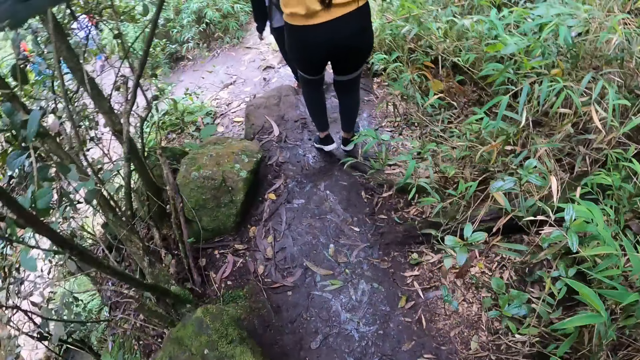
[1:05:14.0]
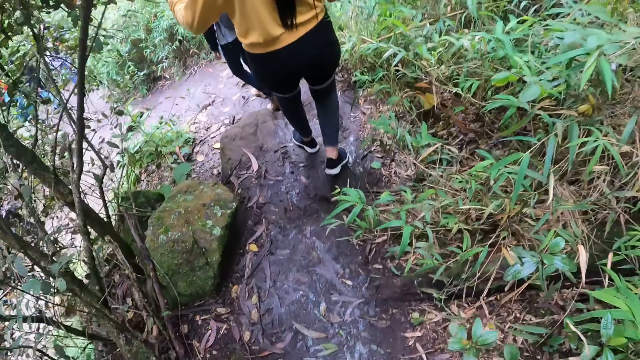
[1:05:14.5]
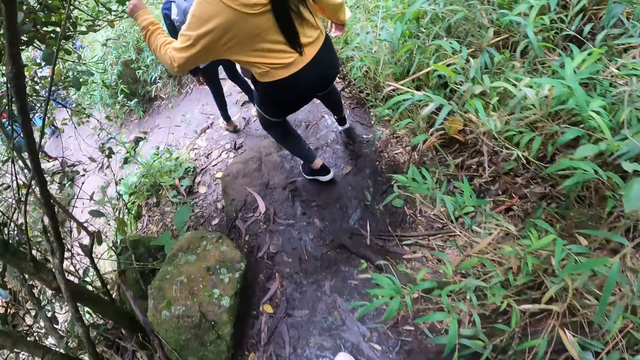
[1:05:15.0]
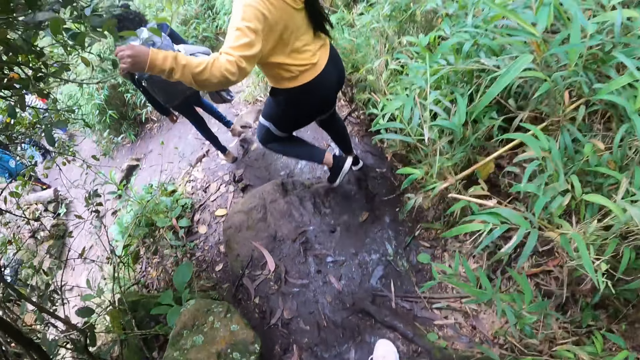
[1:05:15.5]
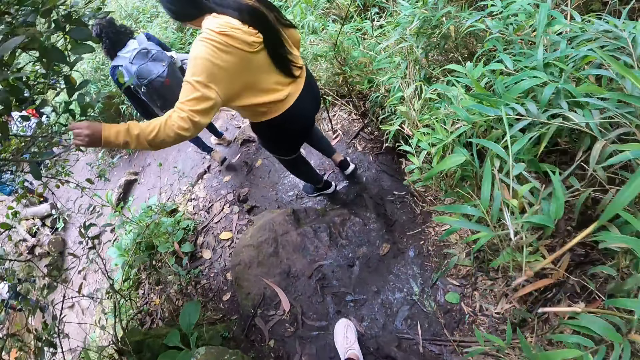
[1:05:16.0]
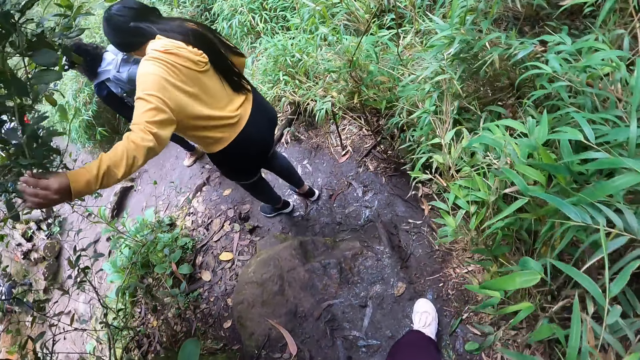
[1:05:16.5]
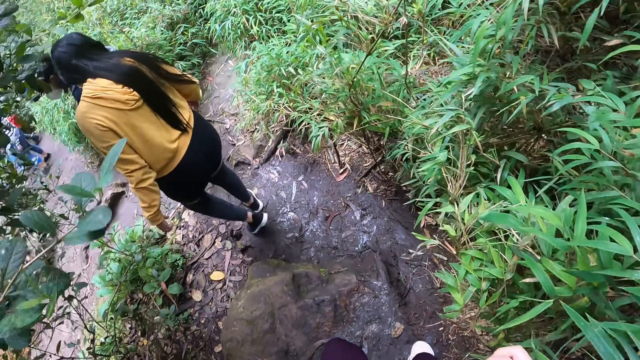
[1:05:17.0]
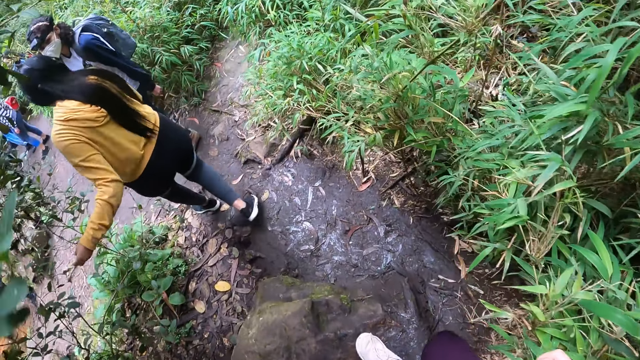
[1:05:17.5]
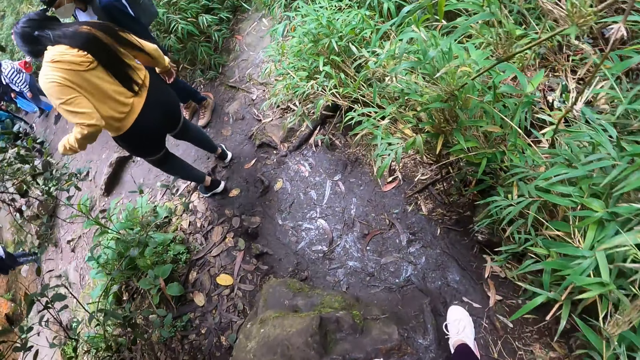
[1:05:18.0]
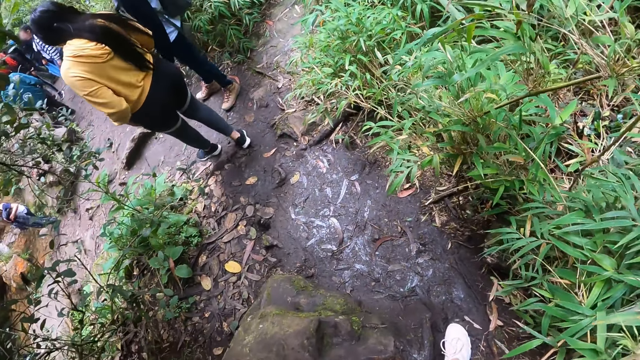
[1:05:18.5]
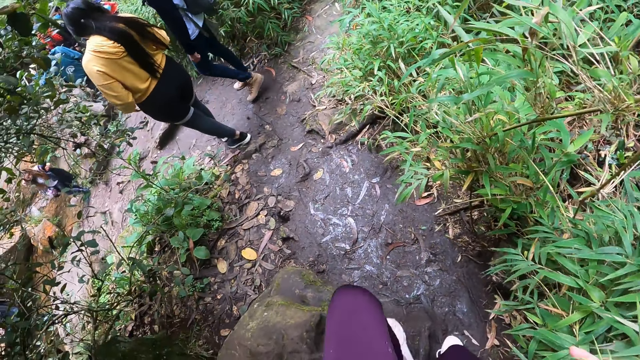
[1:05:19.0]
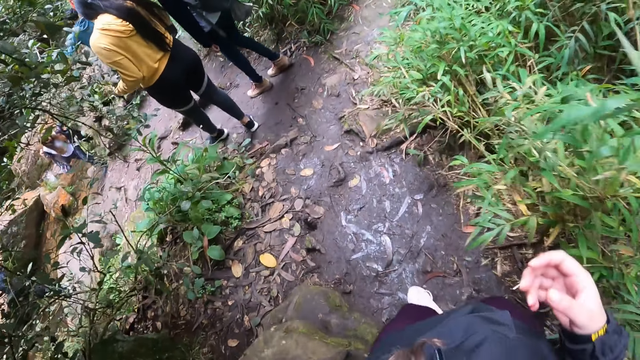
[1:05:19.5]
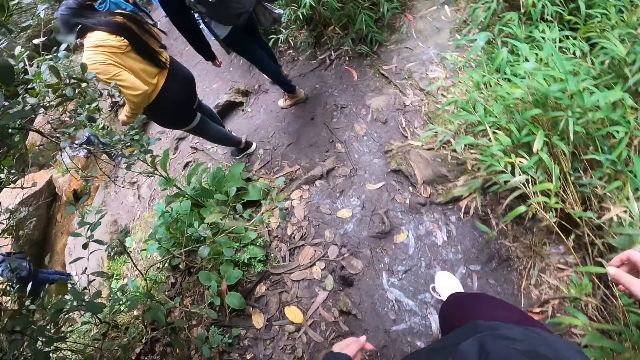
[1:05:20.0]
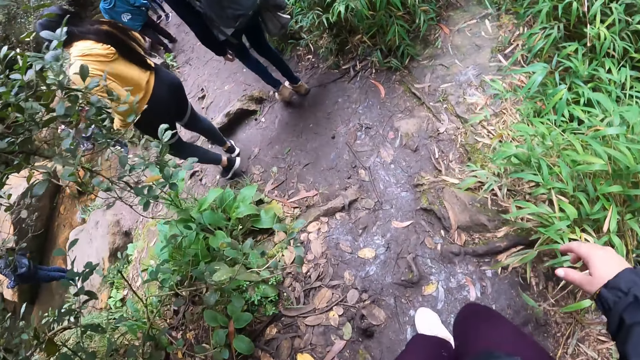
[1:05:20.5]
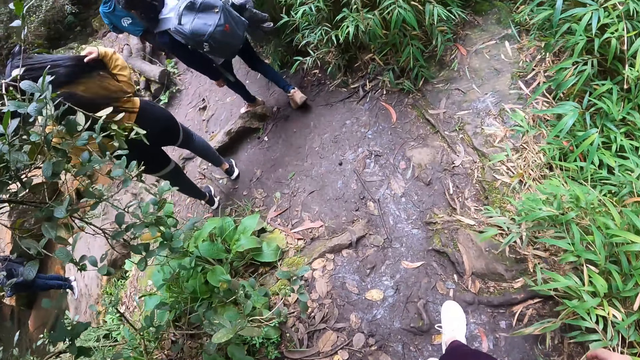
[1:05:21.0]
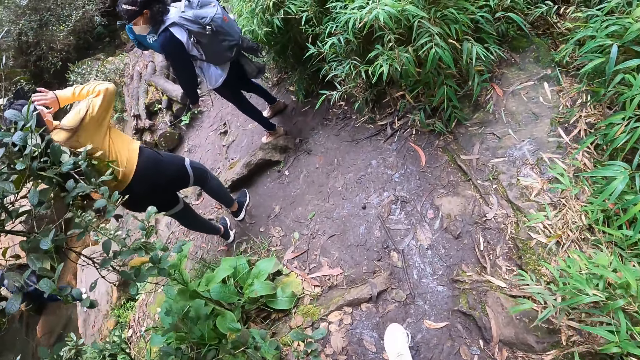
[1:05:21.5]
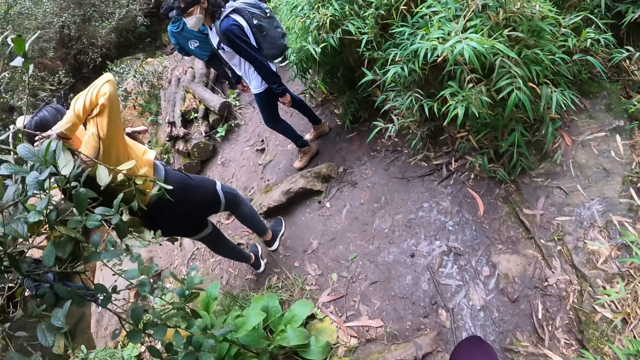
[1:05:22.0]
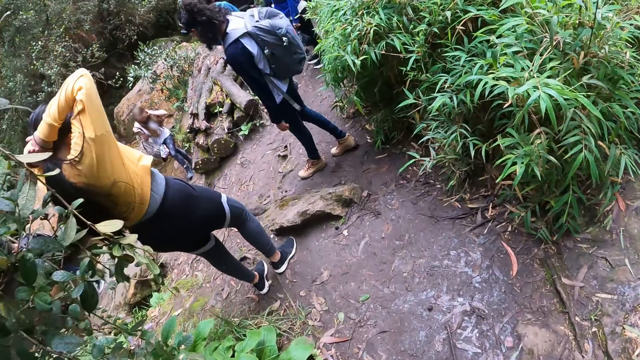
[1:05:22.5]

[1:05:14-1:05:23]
The woman holds tree branches with her left hand.

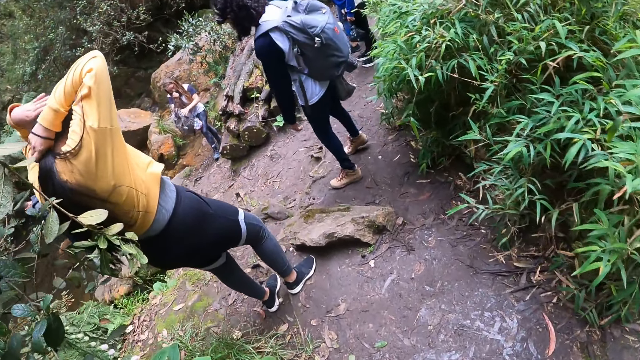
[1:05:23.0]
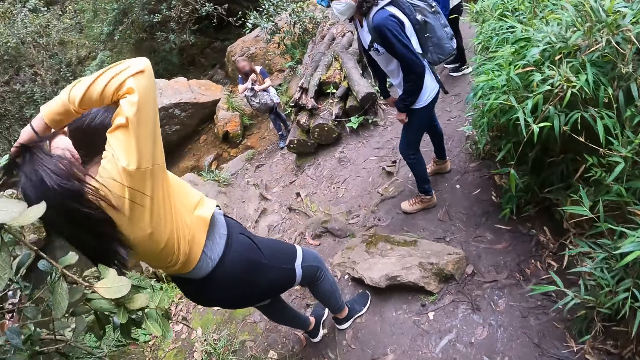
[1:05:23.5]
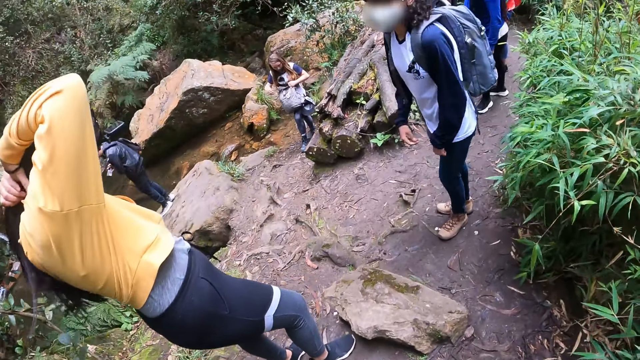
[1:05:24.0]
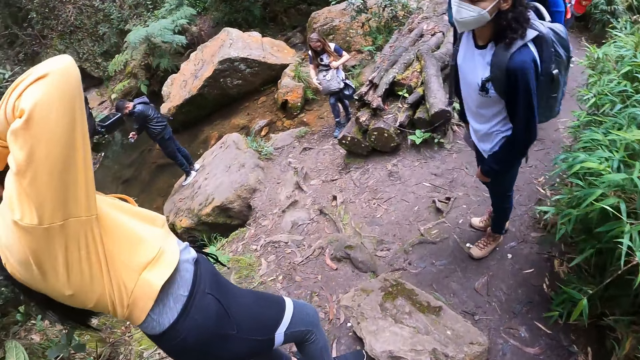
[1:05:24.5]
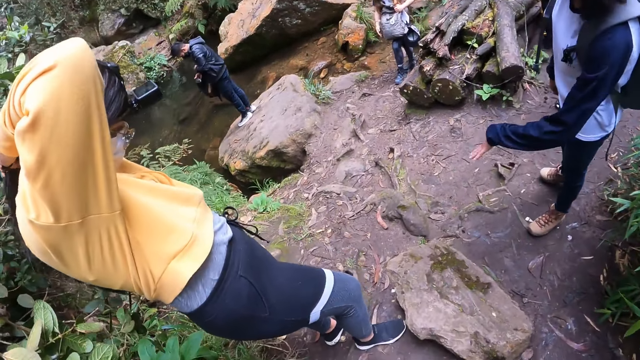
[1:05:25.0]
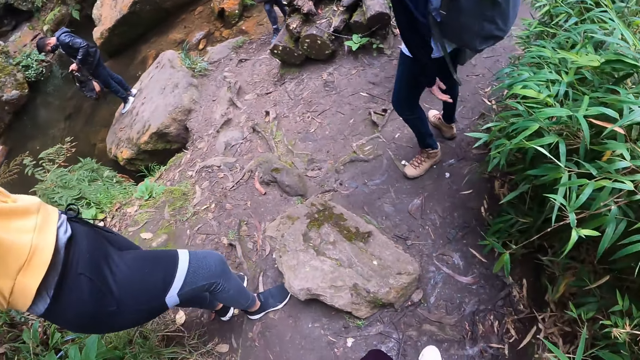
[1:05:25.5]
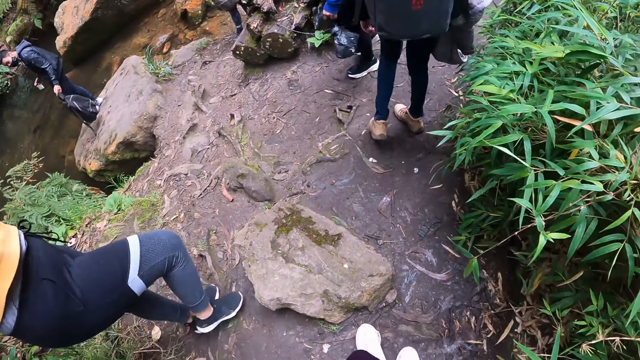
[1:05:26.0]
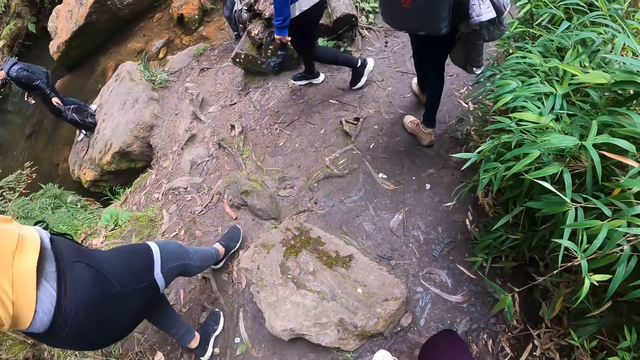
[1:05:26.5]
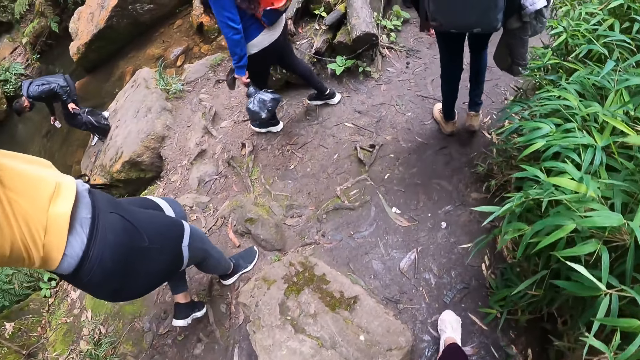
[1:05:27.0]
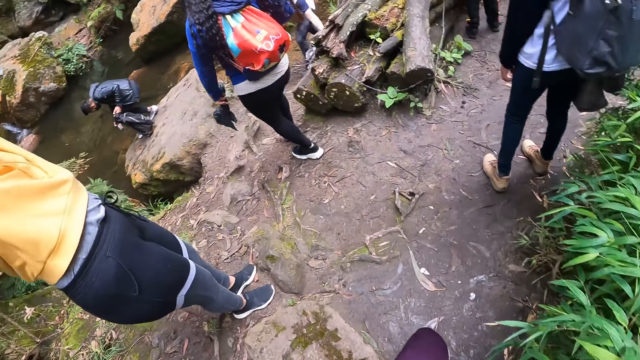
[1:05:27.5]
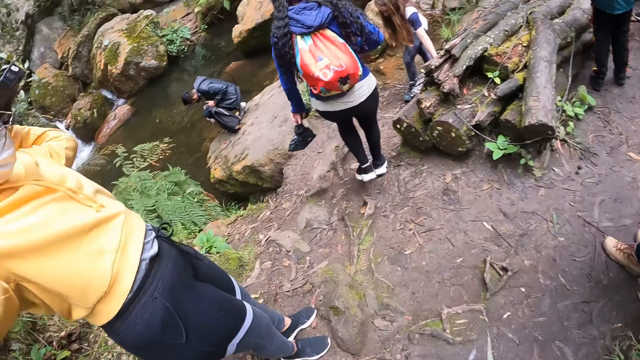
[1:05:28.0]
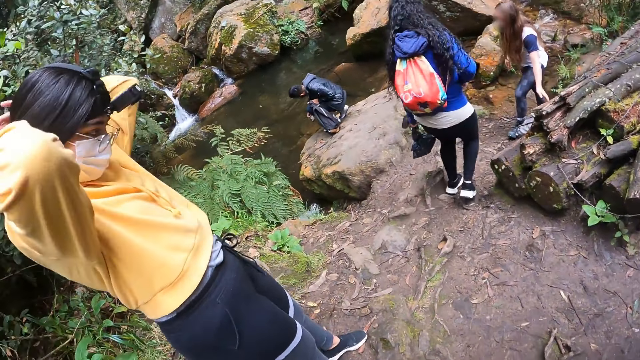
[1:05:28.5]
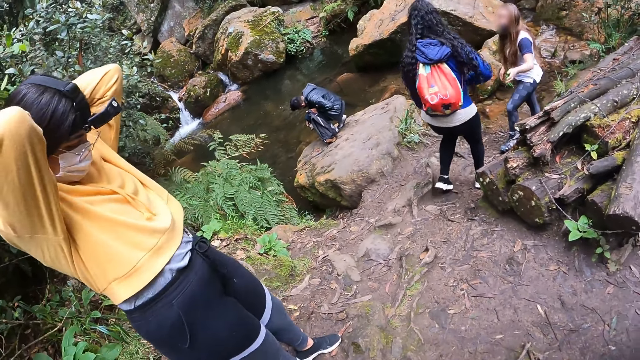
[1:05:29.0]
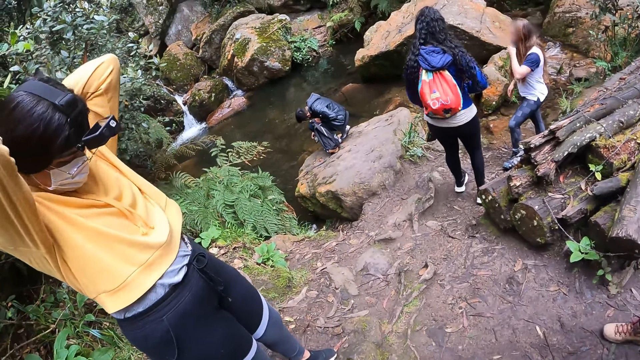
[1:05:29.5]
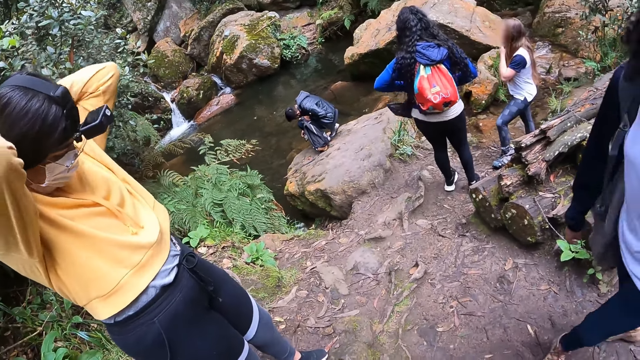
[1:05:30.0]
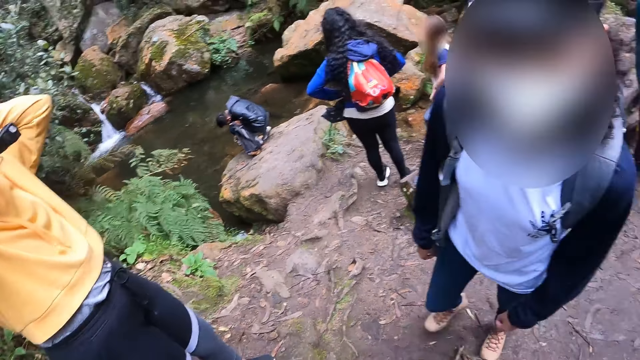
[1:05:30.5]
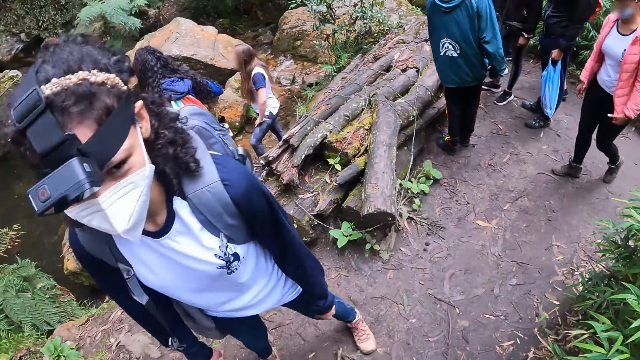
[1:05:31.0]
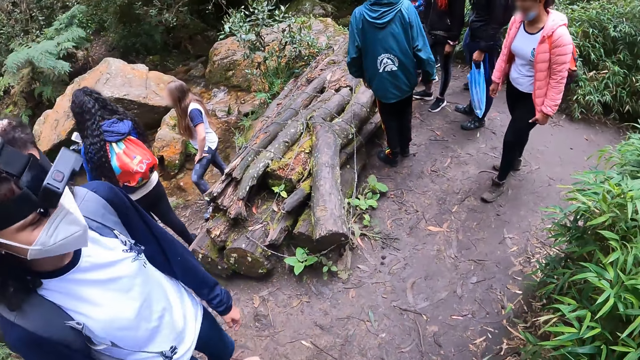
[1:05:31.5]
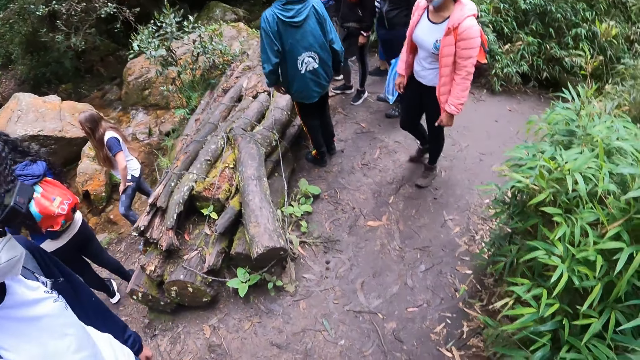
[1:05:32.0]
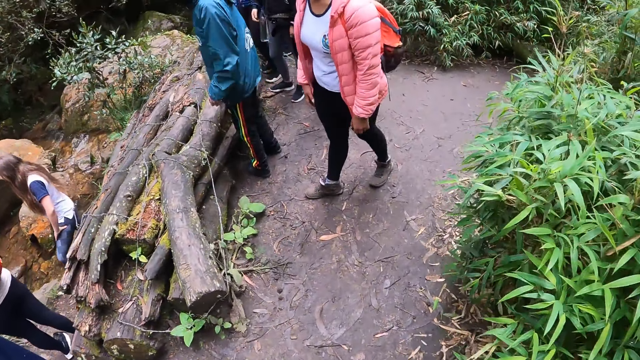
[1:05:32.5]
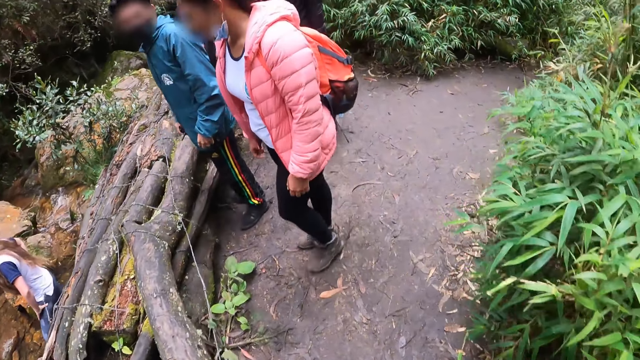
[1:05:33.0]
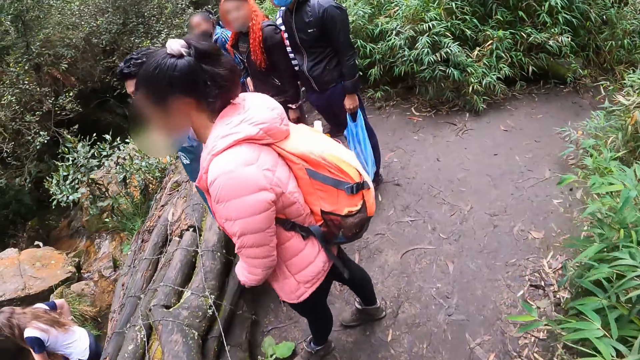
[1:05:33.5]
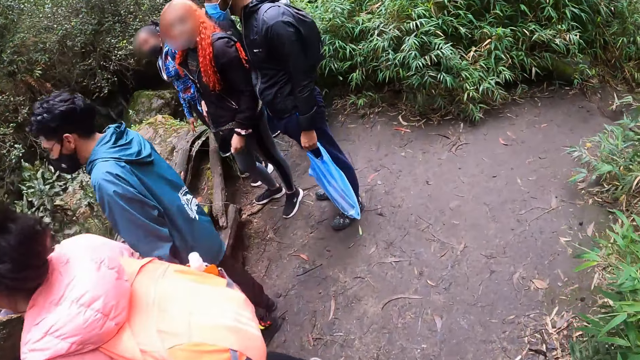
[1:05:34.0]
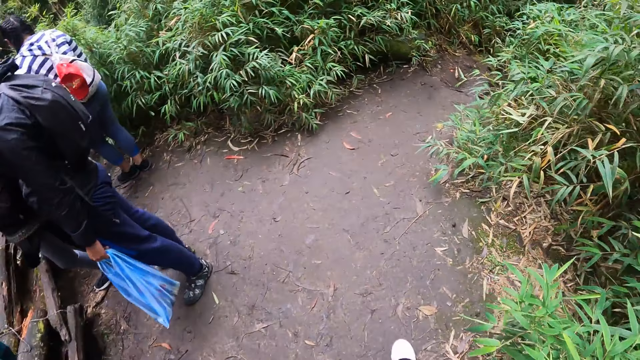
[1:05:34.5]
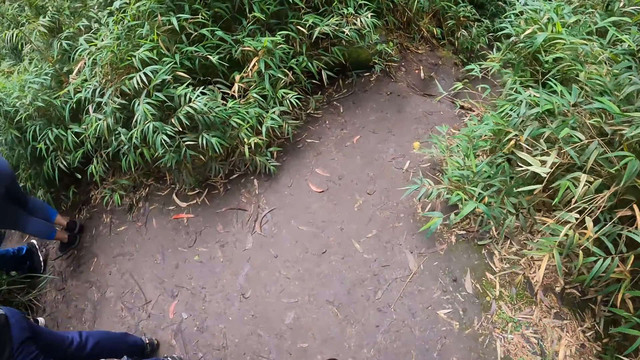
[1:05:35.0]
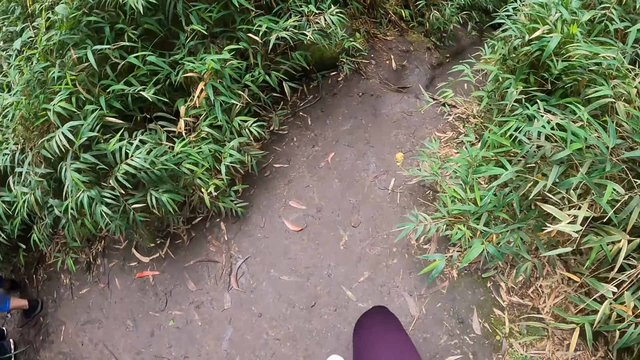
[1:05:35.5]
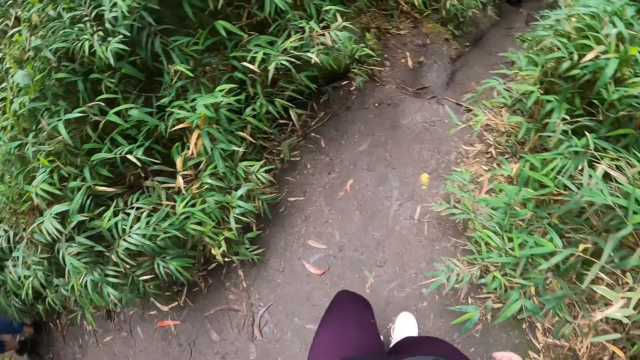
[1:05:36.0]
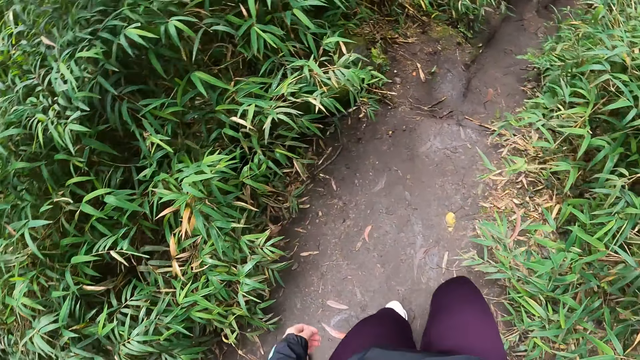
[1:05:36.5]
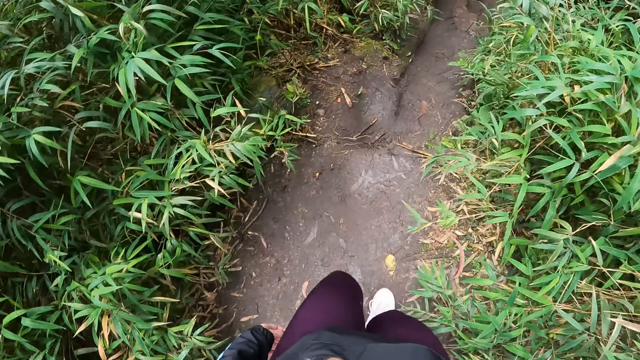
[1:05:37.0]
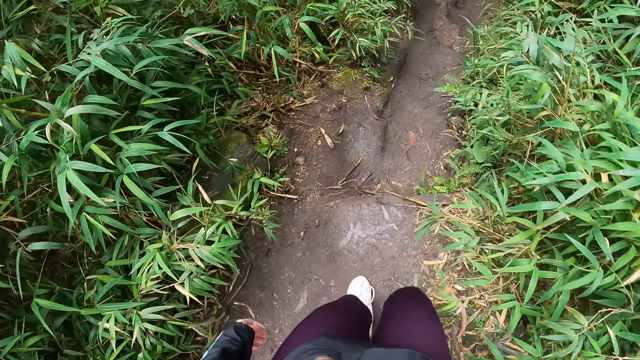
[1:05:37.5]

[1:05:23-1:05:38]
A man drops a bag on the stone with his right hand. The woman interacts with the camera wearer. The camera wearer walks on the hill.
